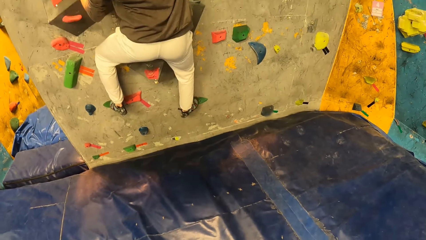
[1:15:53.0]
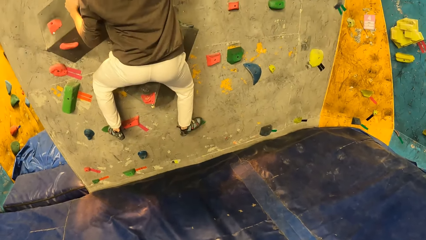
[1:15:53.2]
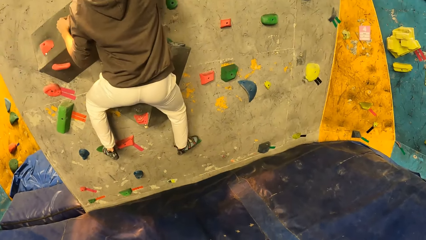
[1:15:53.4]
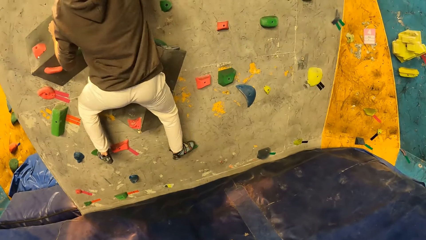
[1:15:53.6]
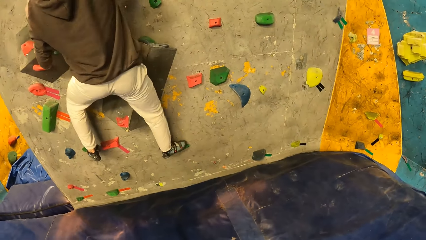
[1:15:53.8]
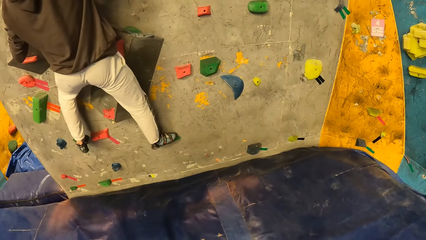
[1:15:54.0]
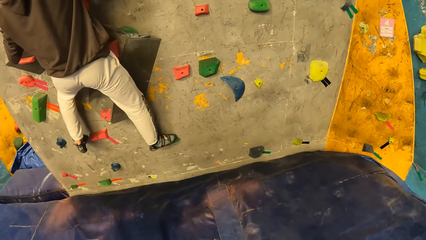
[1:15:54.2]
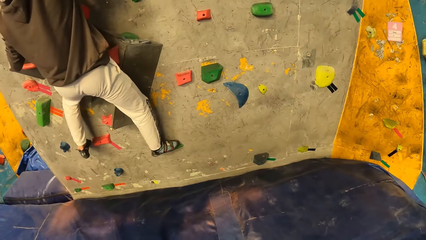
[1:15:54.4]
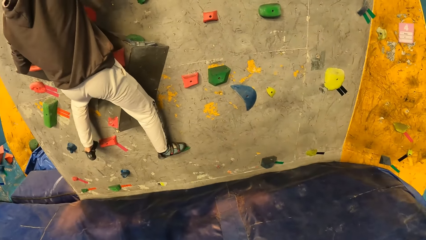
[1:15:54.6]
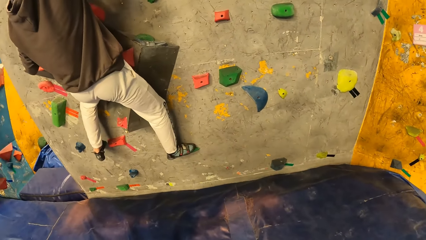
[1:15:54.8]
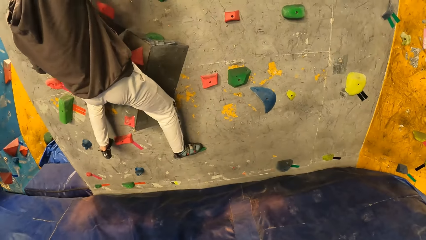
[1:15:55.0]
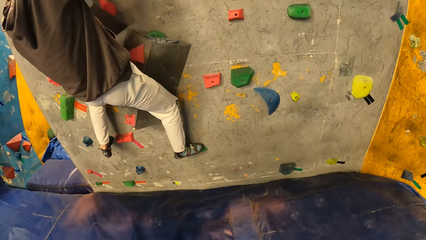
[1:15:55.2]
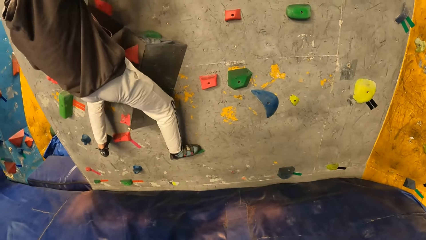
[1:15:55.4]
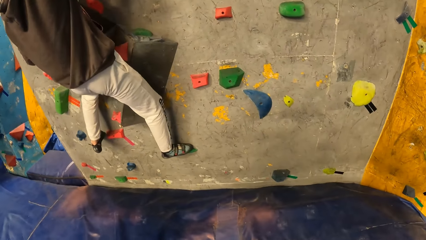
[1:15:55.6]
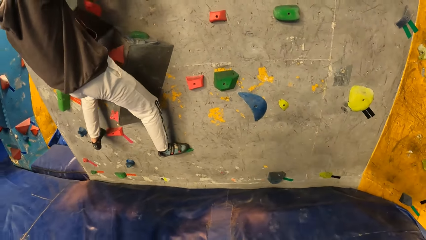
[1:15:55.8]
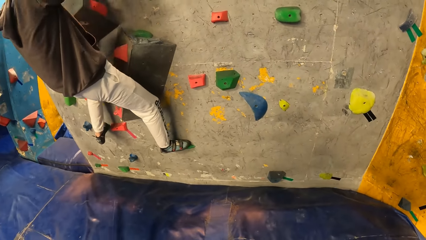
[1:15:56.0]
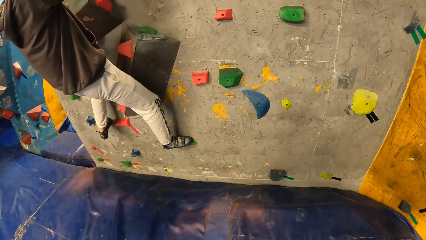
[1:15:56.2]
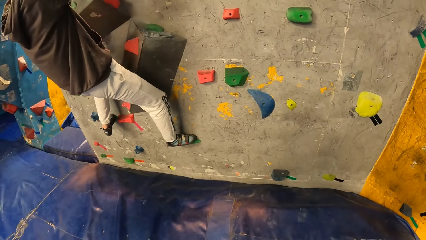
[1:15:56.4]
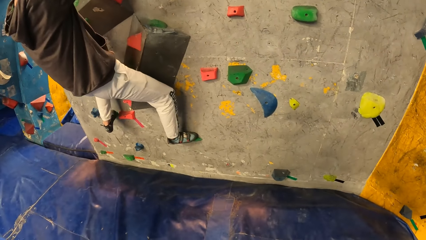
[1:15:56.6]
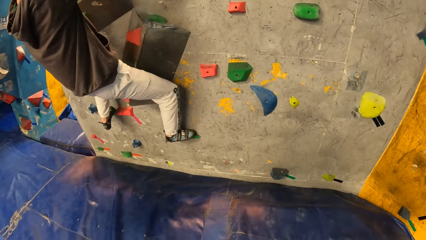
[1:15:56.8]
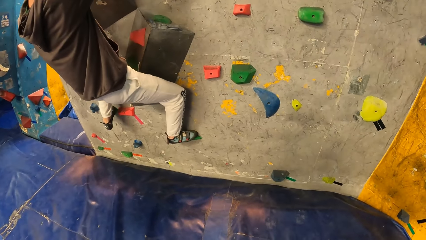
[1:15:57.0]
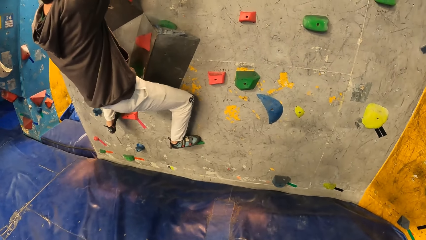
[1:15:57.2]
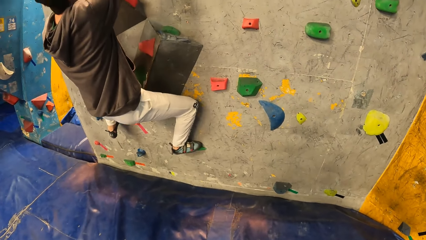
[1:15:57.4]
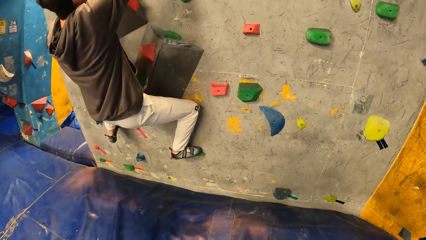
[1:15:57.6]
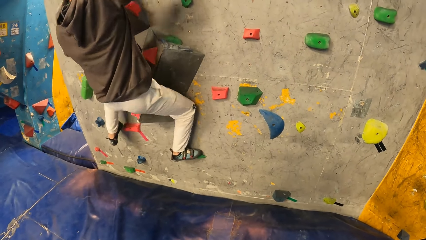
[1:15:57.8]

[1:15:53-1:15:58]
The camera wearer looks around.

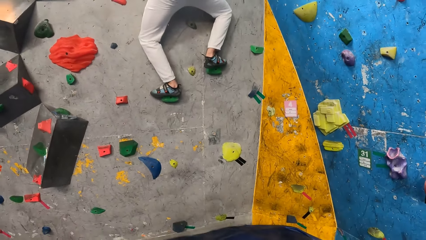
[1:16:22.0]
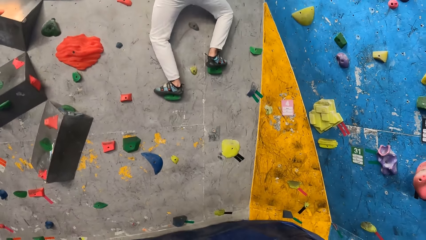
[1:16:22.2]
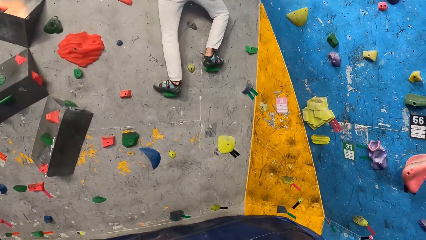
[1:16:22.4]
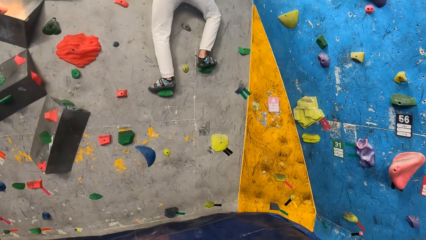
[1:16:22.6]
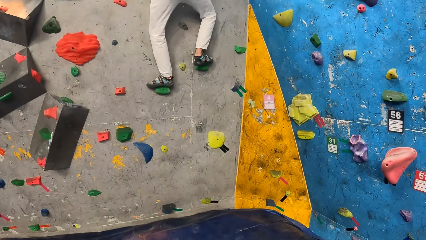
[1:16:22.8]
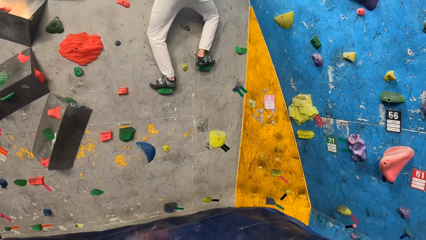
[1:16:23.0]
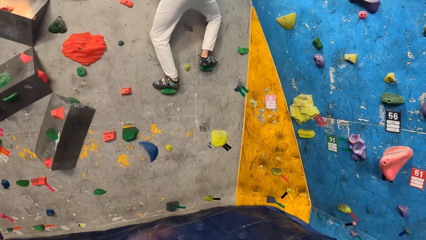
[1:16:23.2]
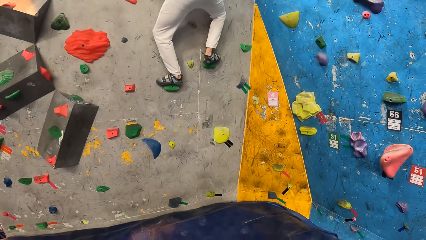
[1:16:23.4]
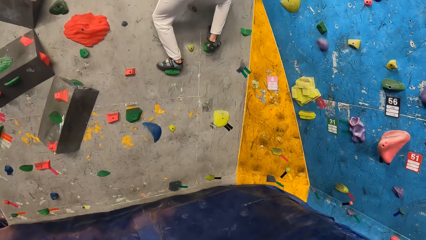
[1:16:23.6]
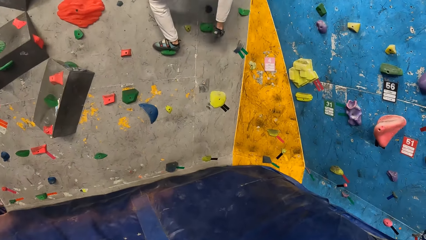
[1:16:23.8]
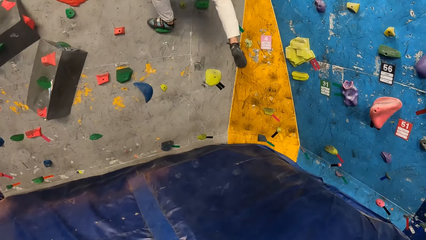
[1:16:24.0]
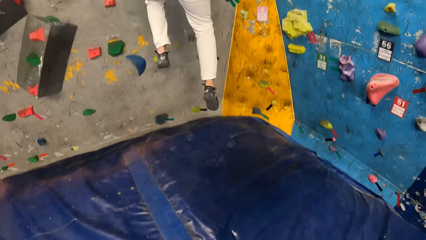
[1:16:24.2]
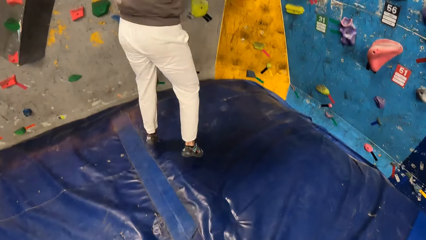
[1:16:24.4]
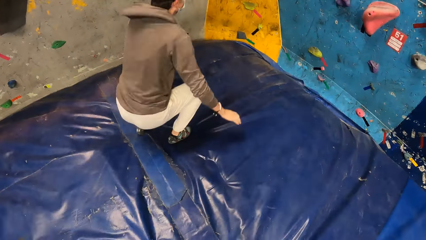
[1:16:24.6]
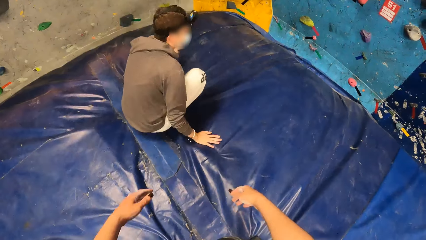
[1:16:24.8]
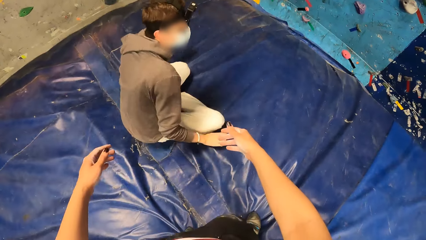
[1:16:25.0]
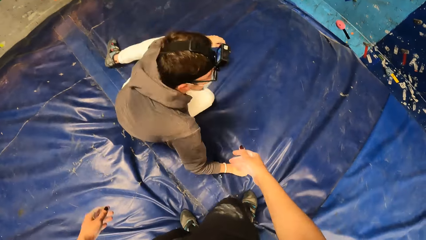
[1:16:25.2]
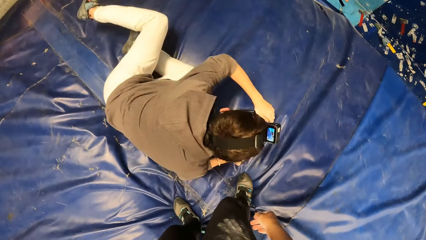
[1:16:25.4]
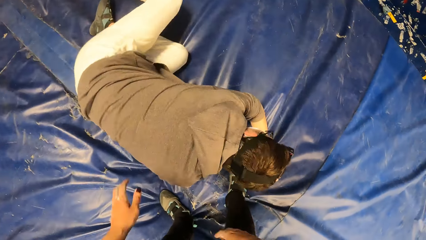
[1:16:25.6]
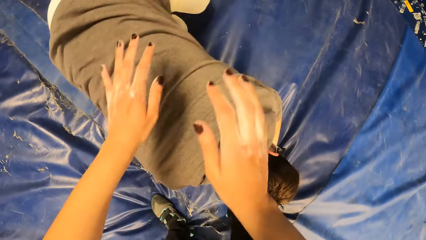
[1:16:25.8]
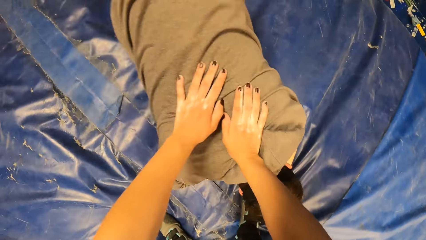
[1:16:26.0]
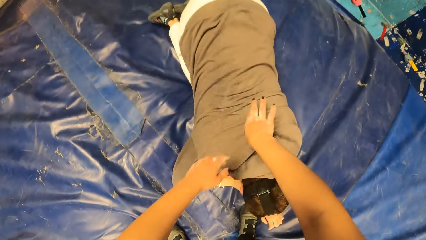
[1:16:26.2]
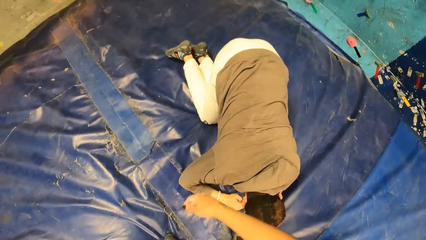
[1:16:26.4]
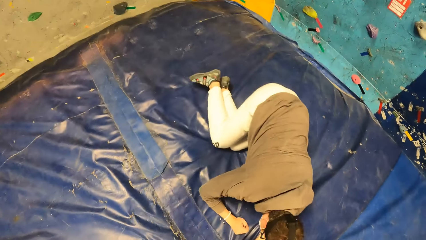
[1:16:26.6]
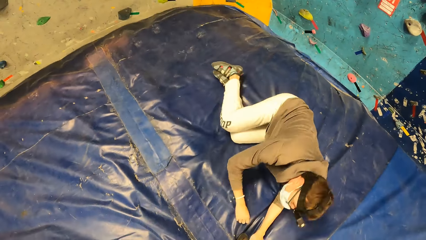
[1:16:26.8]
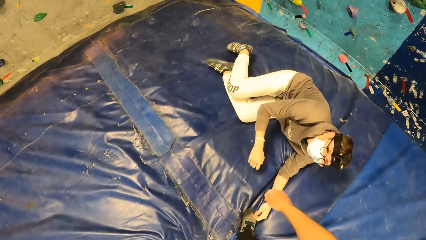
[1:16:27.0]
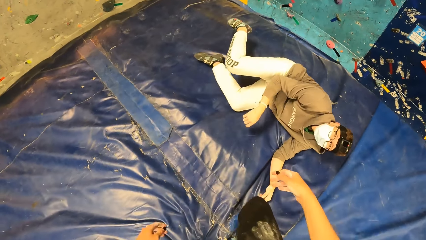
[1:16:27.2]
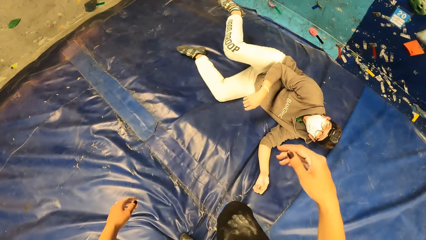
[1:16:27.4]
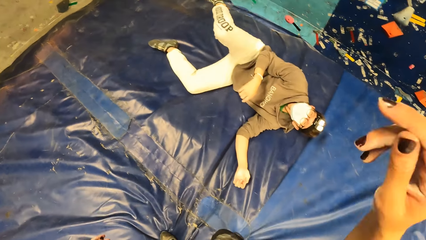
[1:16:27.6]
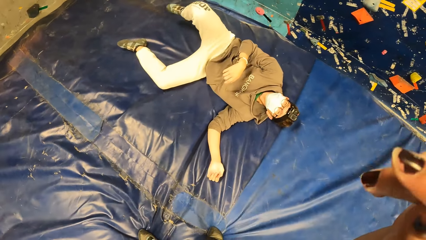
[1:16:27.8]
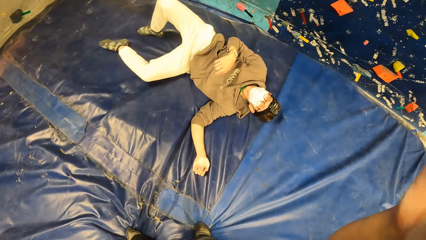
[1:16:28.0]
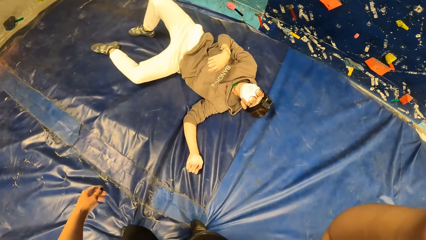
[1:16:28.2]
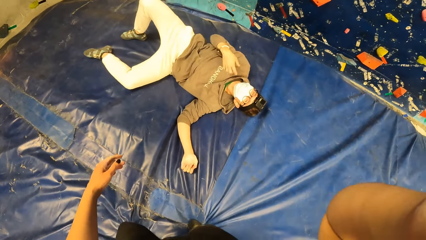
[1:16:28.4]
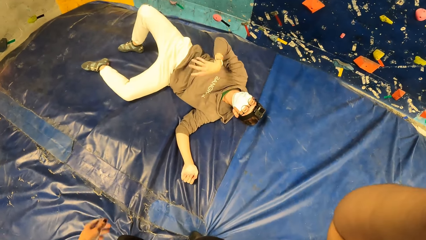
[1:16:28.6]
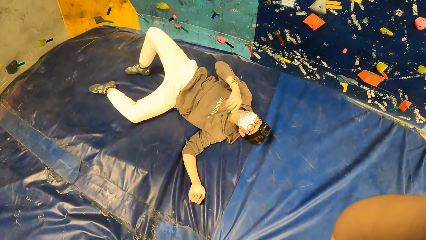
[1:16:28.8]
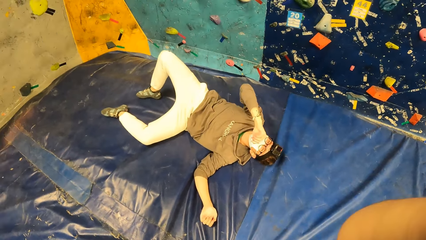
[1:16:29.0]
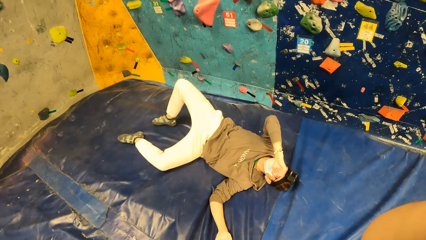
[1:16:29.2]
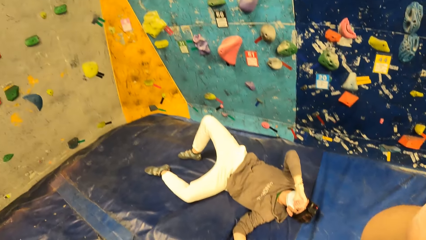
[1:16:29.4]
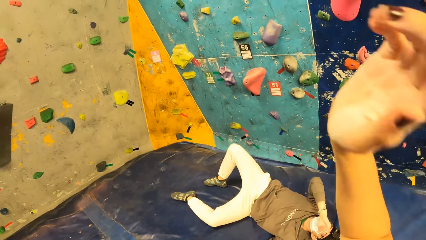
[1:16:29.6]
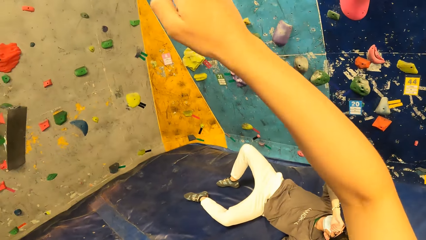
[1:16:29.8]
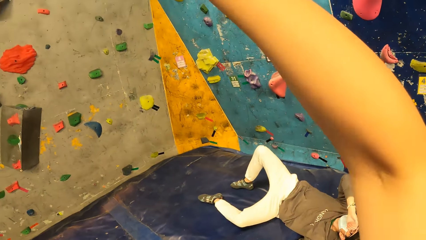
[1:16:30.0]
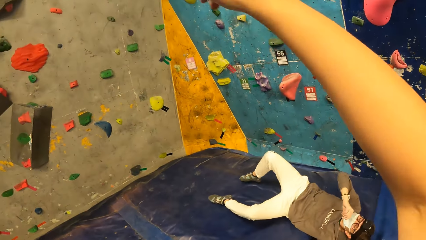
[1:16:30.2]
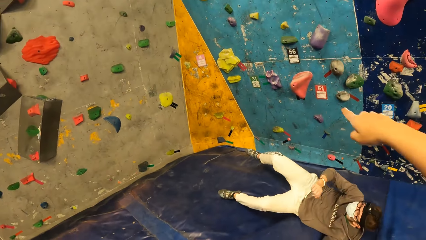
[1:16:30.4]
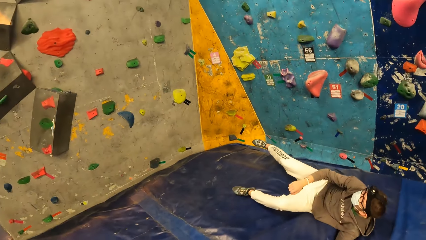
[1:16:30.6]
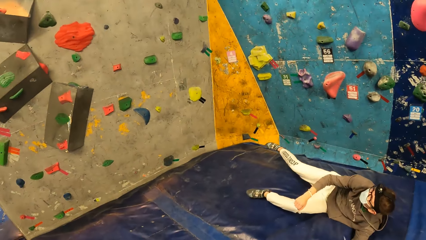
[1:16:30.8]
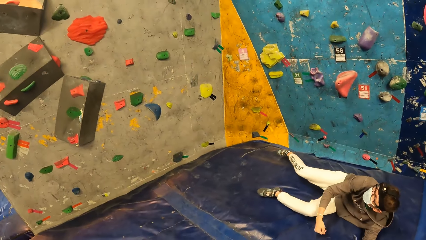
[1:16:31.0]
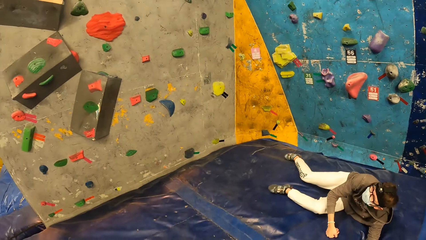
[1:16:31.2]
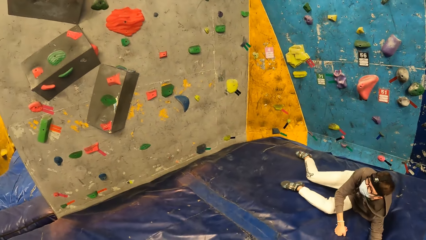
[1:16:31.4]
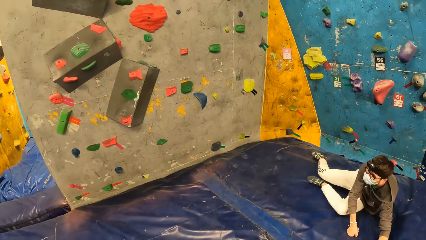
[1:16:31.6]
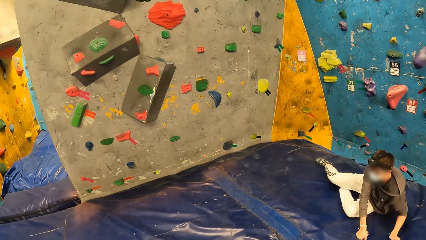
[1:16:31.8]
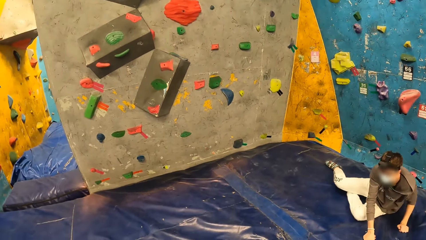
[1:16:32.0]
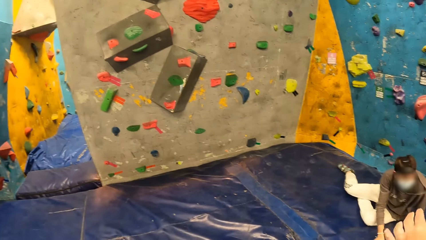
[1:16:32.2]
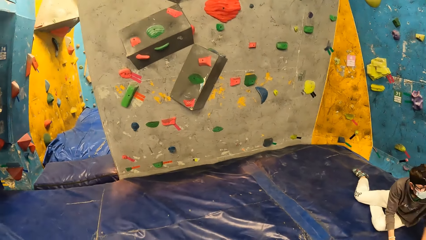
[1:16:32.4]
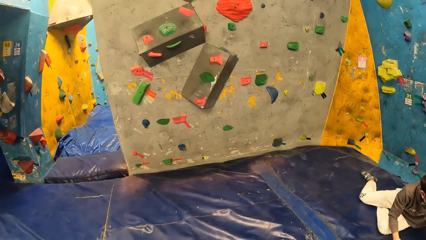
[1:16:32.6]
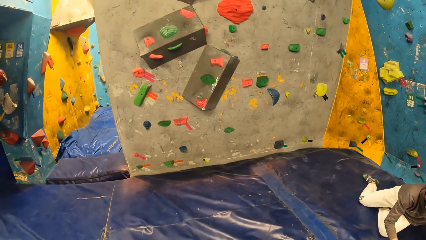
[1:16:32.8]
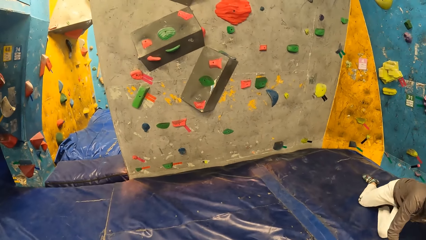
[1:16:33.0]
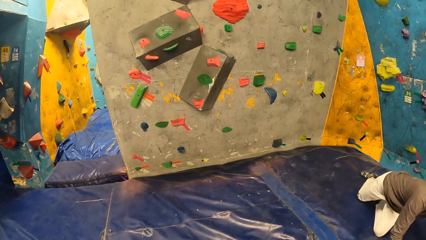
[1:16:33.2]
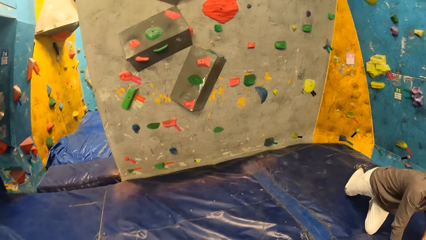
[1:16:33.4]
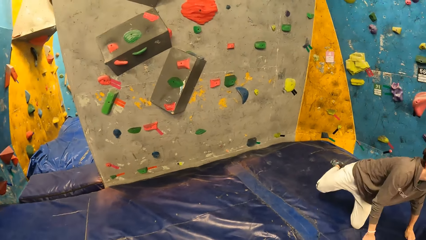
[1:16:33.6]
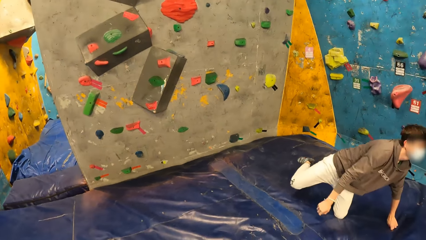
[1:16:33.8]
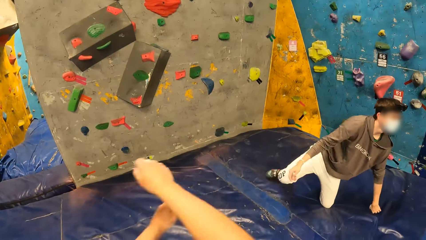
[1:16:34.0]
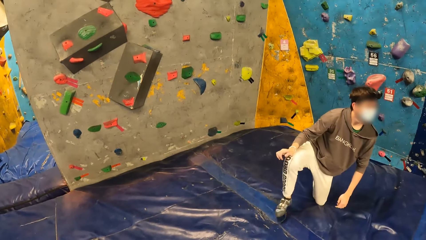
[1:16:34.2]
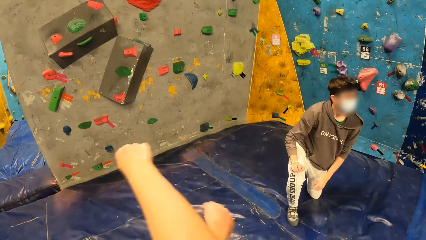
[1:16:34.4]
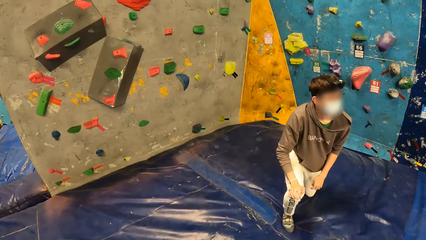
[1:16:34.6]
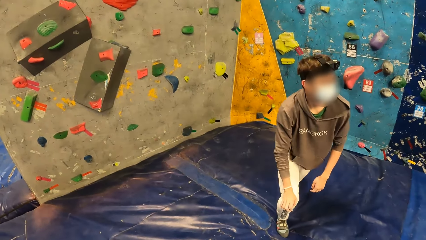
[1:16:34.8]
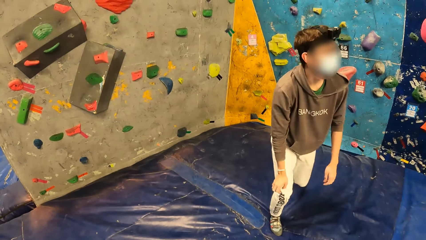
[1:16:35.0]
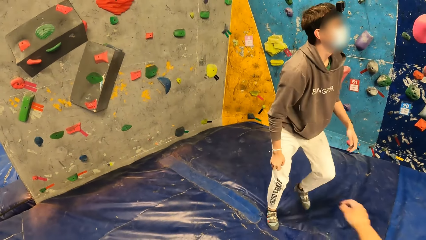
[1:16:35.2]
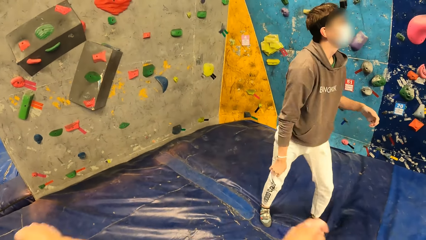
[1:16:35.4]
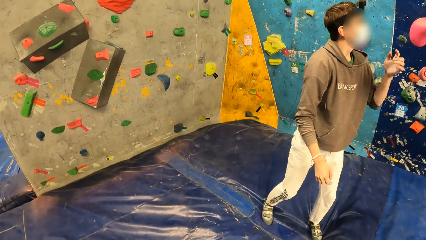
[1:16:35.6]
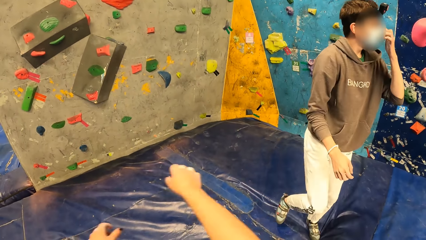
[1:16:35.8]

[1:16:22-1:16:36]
A man drops from the bouldering wall to the bouldering bed. The camera wearer beats the man with both hands. They touch the man. They touch their hair with their right hand. They raise up their hands. They point towards the bouldering wall. The man stands from the bouldering mat. The camera wearer looks around. They swing both hands.
